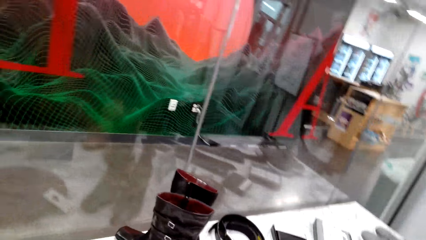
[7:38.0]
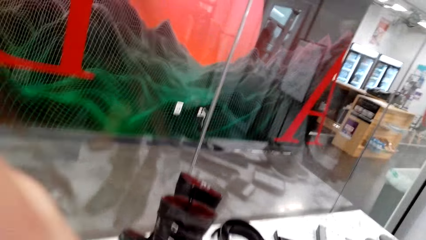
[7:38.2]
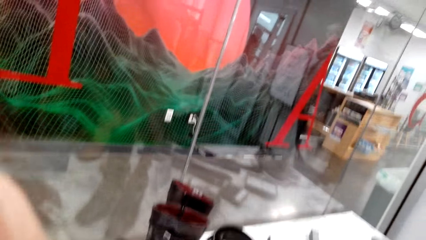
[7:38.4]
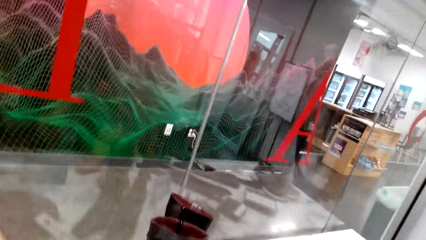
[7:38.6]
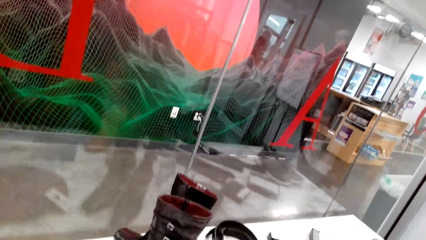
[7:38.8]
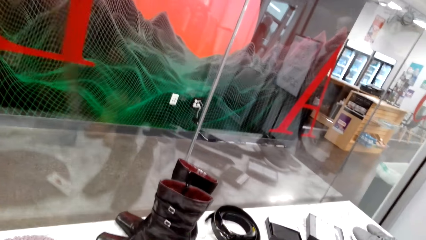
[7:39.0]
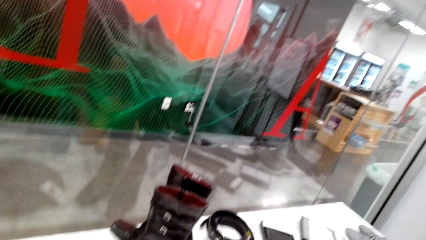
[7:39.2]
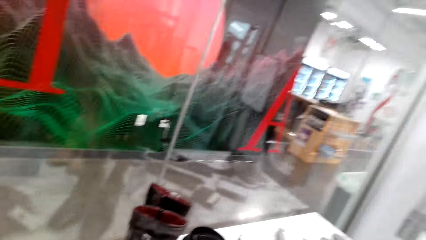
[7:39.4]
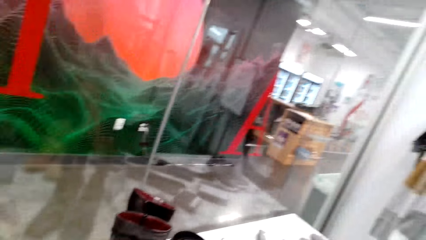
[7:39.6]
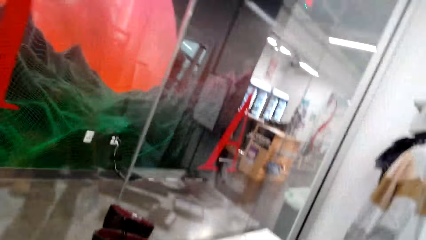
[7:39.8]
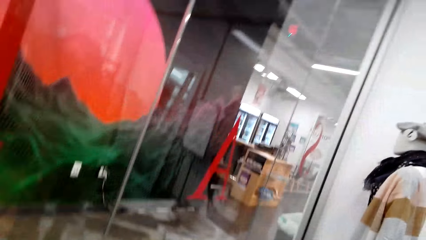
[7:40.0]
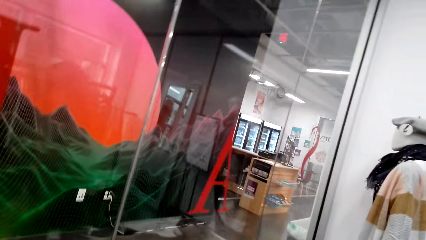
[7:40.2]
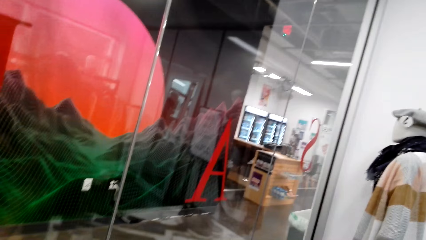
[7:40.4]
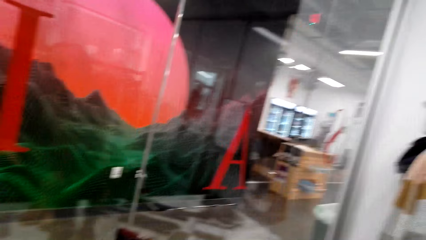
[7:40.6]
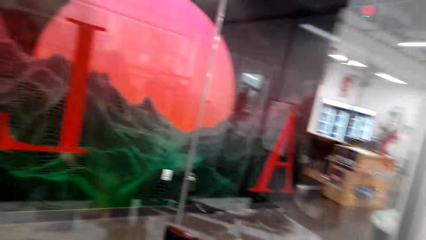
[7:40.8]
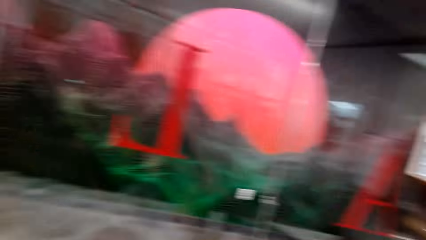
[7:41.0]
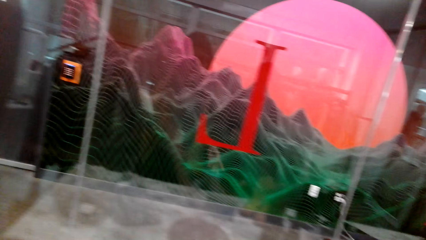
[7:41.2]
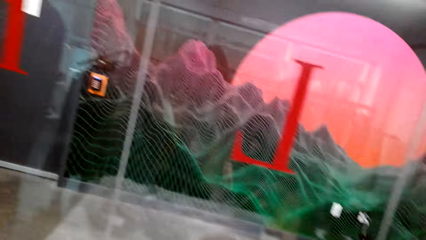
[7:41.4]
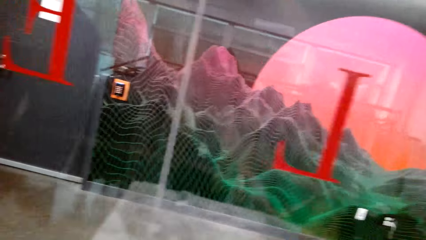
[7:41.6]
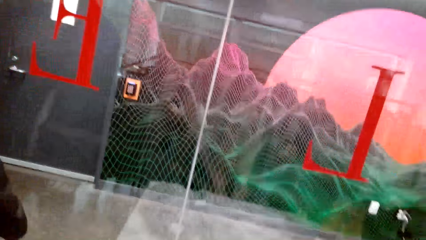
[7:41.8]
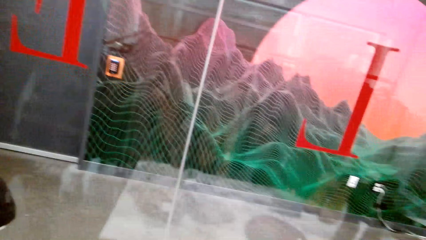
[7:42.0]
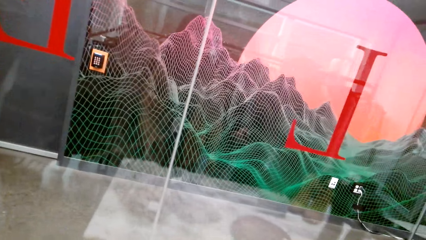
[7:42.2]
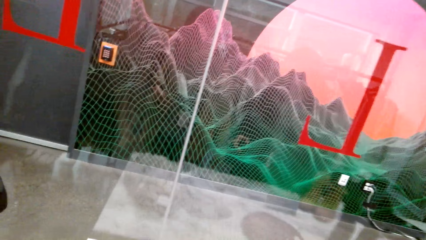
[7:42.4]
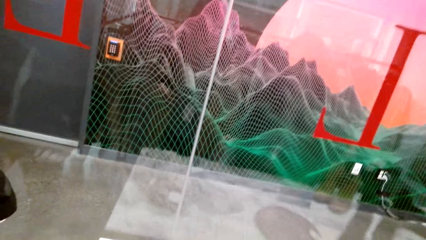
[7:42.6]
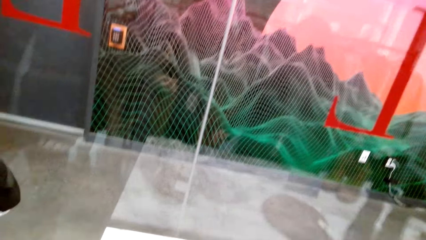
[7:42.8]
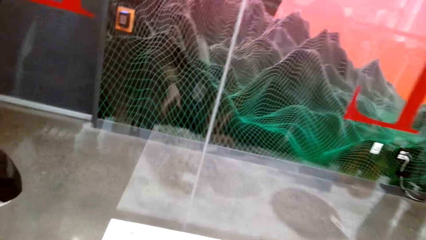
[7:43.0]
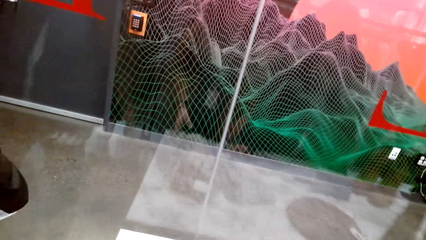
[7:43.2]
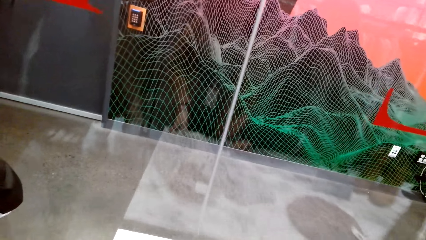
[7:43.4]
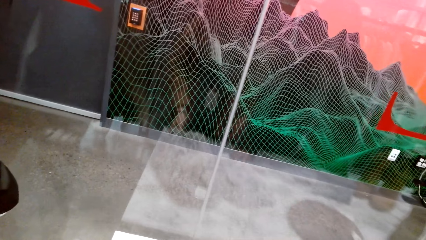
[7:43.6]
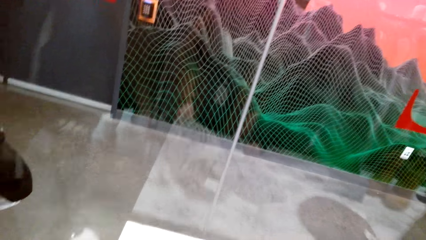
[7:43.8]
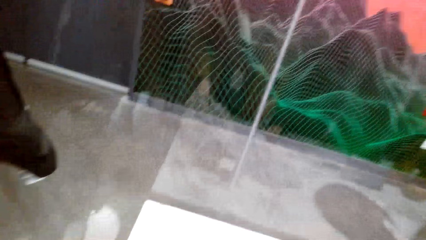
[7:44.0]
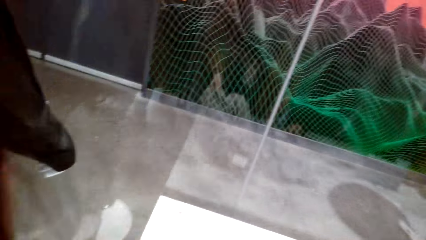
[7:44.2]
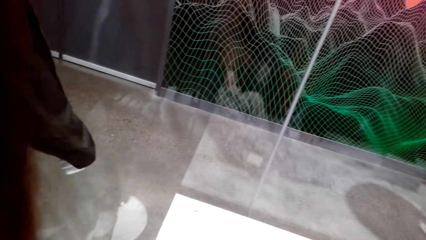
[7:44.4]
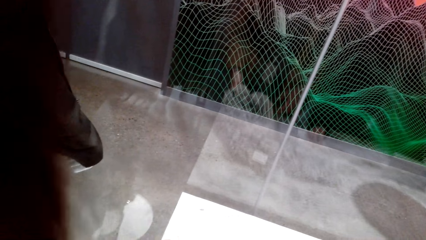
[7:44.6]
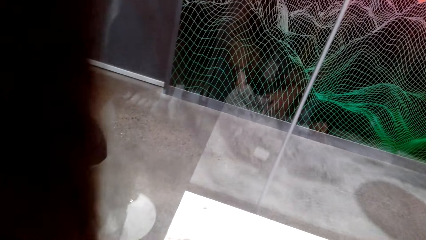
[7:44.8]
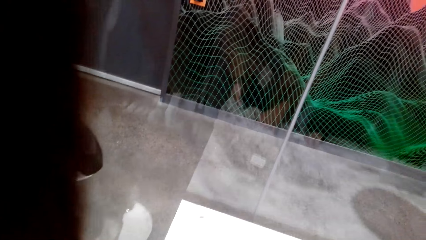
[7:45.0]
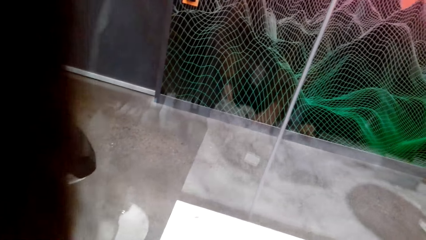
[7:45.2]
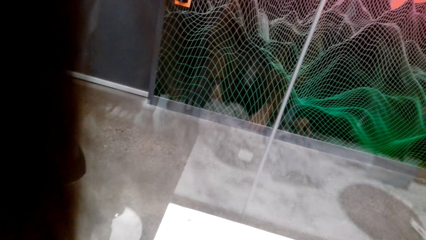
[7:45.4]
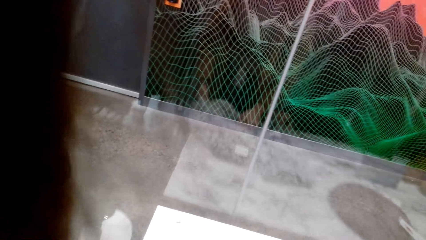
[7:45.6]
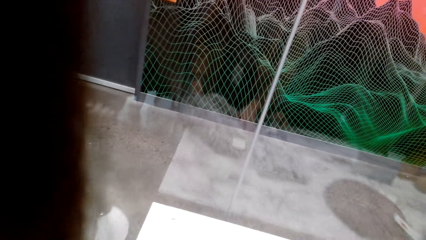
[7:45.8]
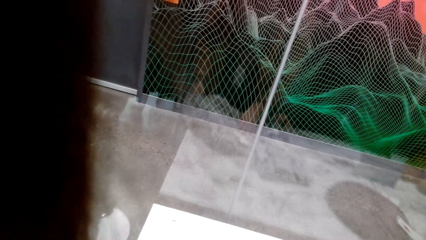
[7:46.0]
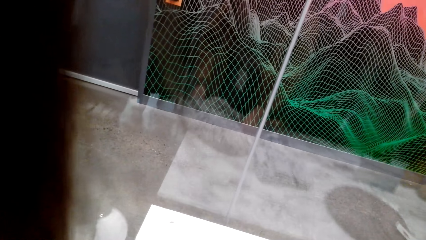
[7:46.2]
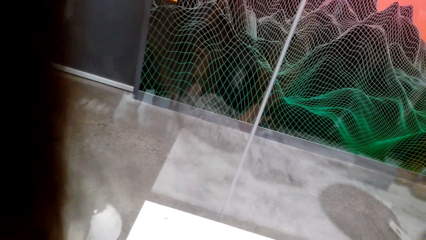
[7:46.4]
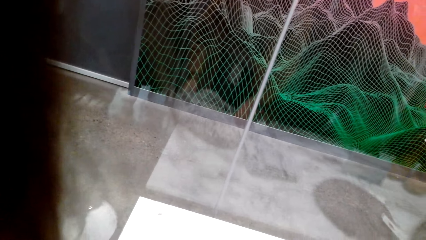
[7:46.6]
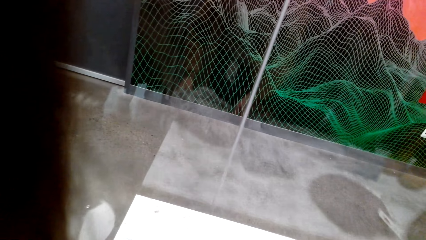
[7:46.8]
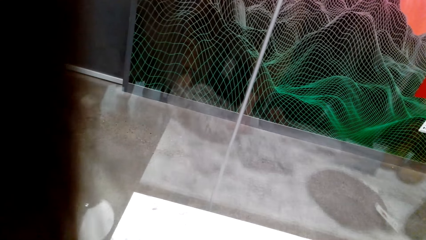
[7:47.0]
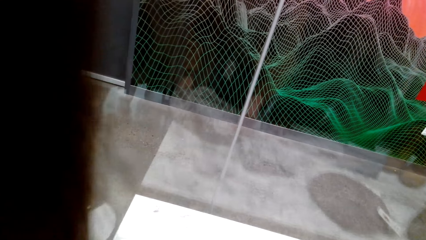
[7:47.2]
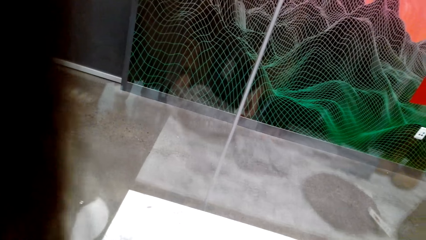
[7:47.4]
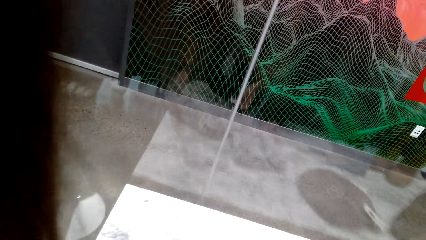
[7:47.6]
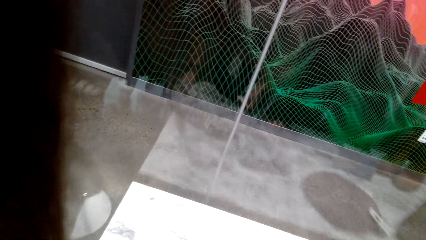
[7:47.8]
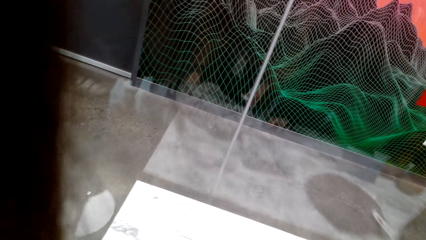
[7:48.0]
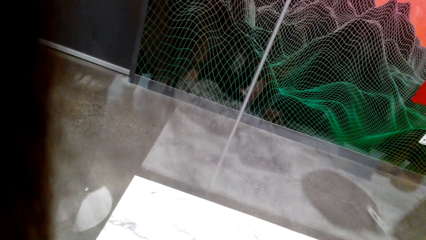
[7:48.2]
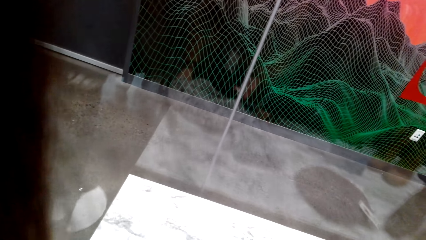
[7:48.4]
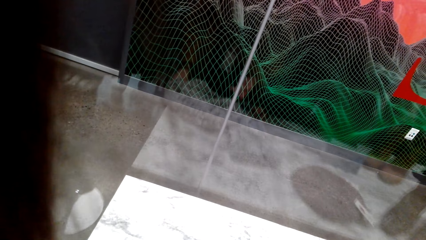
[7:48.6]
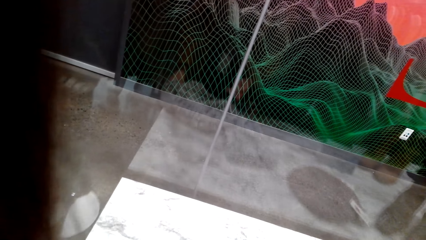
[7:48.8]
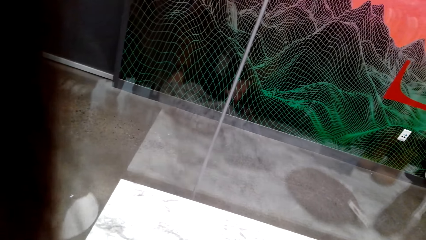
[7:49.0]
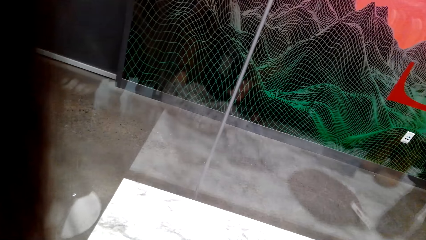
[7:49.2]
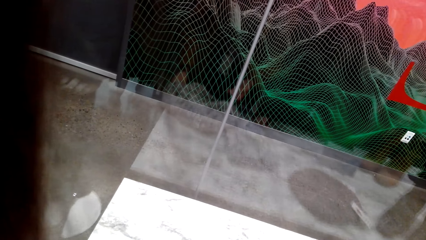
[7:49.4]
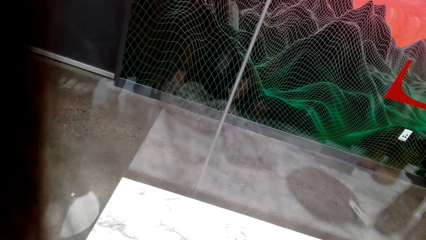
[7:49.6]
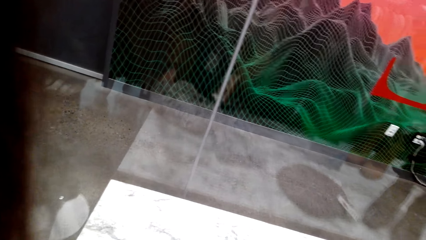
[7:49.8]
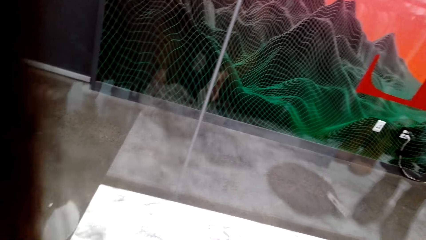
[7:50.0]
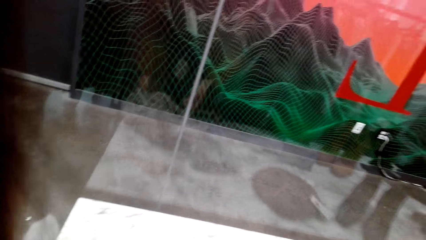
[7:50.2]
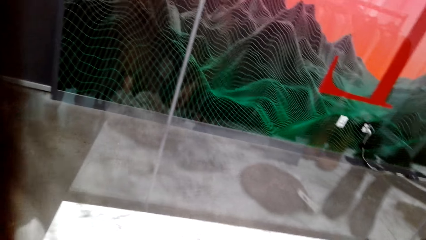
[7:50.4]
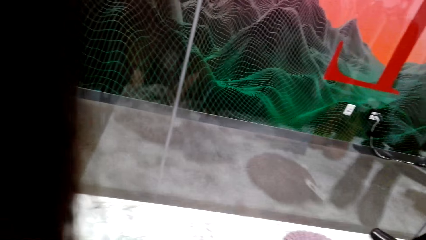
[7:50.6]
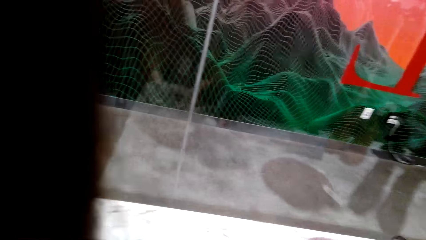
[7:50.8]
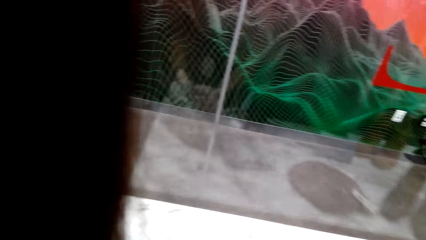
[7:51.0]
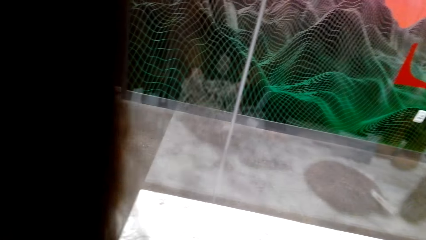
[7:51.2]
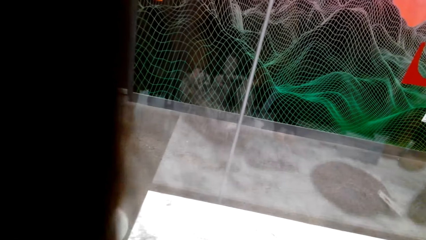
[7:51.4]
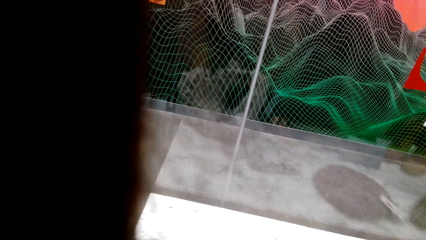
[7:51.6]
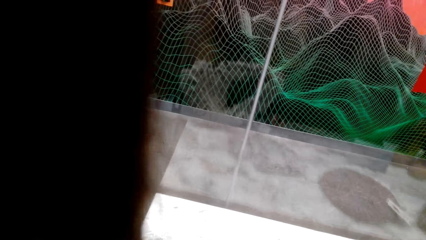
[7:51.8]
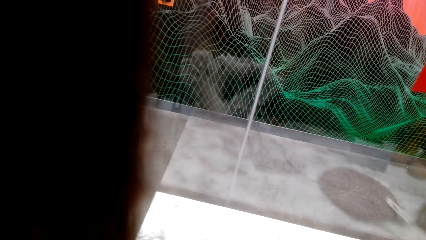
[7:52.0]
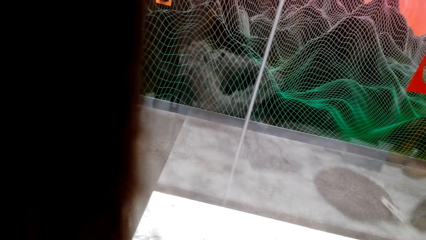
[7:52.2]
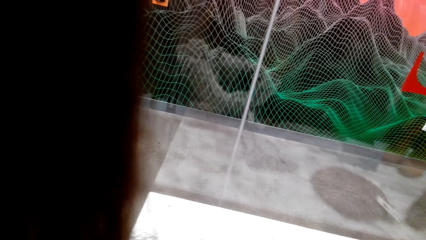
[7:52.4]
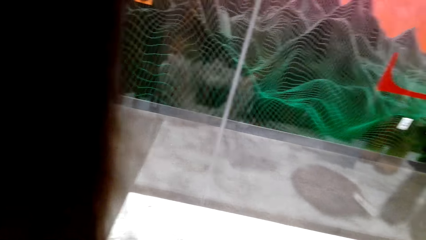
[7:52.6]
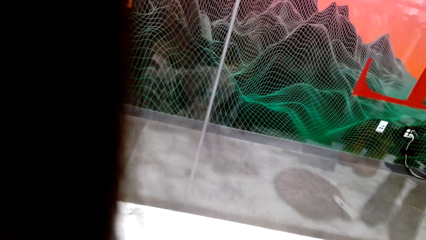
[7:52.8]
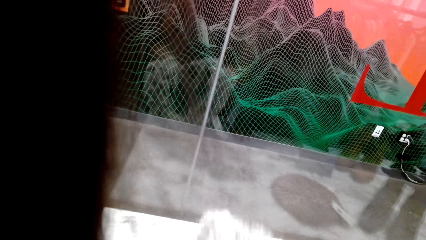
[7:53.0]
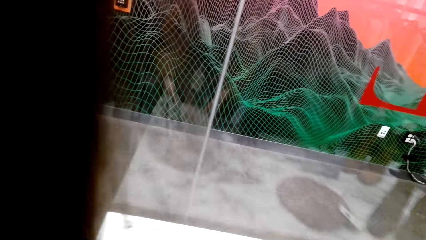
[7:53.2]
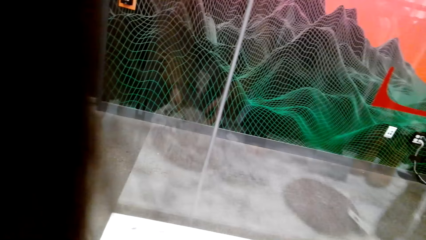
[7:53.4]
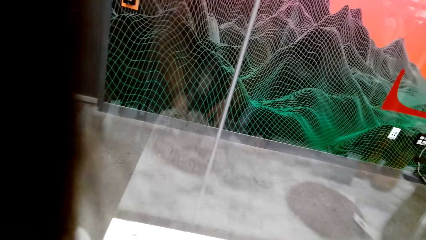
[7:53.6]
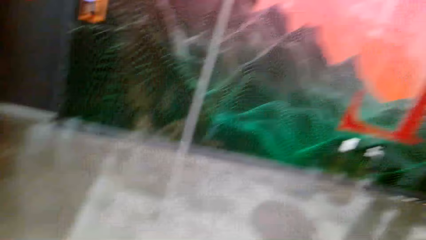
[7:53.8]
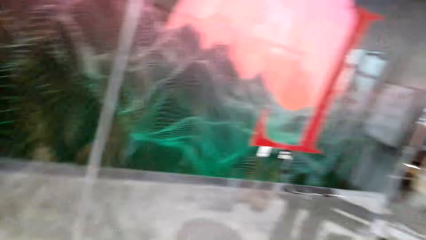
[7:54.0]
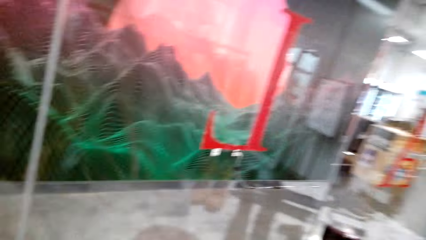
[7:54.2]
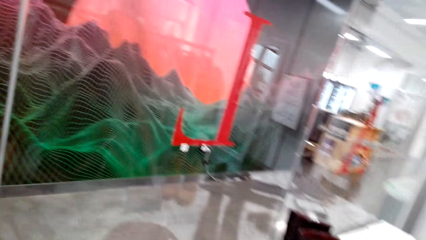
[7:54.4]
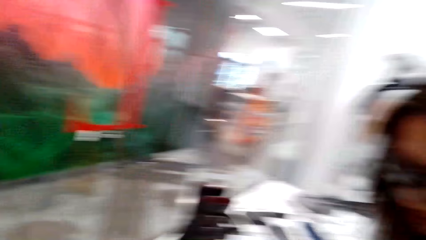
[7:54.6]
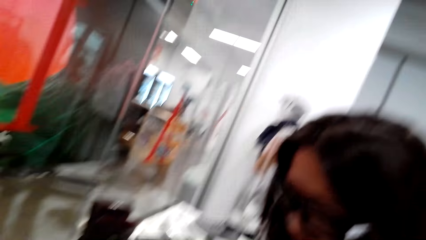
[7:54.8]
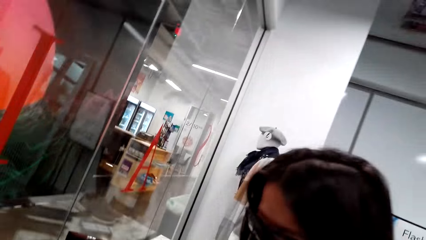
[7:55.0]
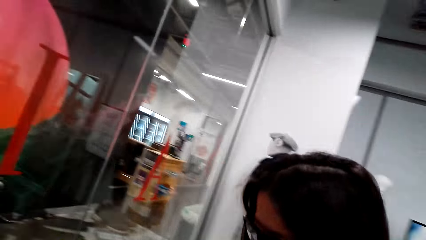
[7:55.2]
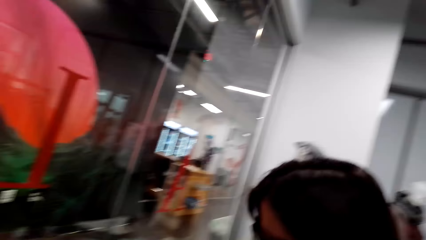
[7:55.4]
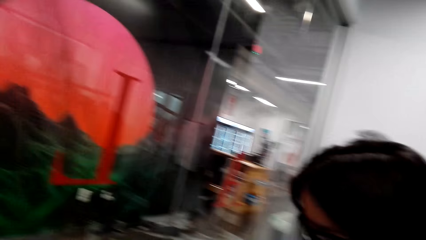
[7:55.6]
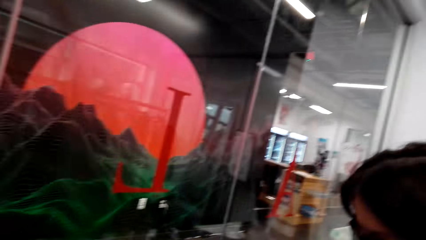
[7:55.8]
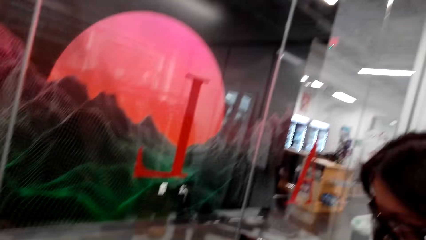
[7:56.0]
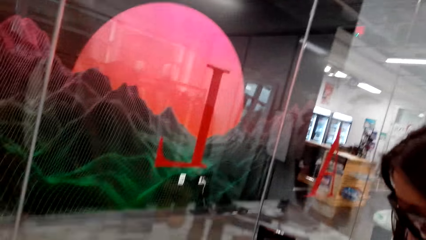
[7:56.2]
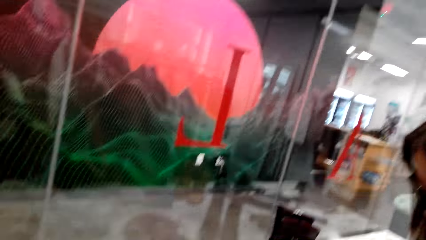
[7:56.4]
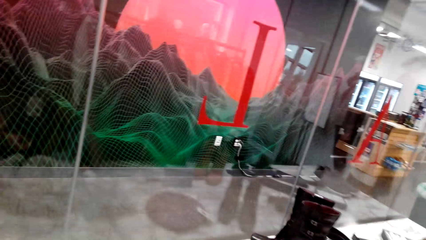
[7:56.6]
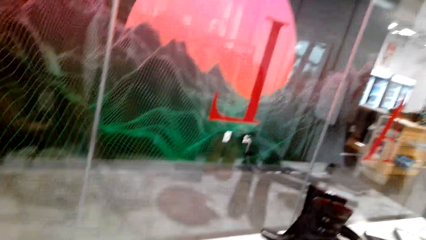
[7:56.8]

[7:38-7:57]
The camera wearer looks at the shoes, stares at a scarf on the table and dialogues with a man. They look at the man.
